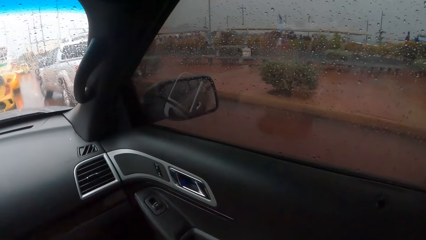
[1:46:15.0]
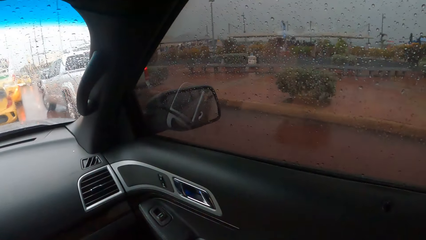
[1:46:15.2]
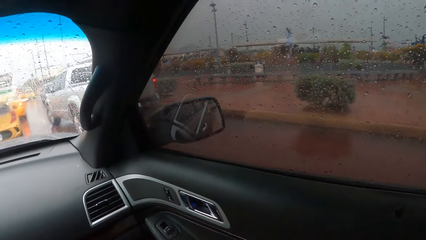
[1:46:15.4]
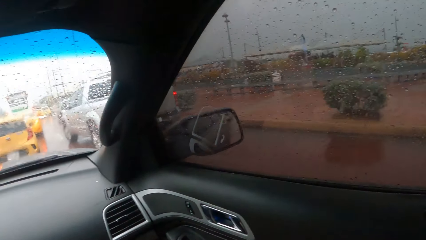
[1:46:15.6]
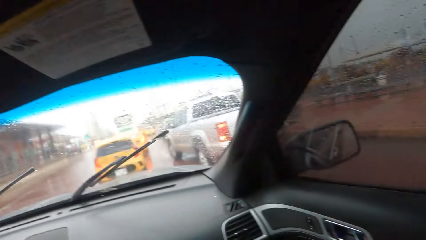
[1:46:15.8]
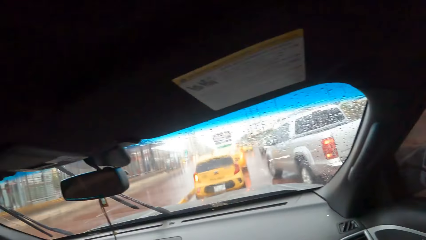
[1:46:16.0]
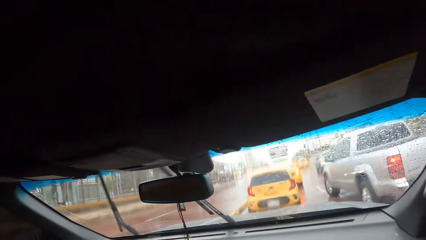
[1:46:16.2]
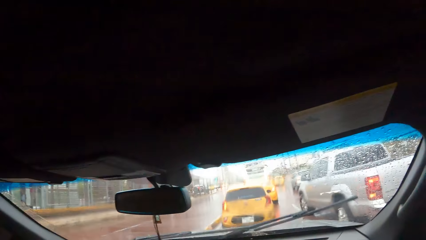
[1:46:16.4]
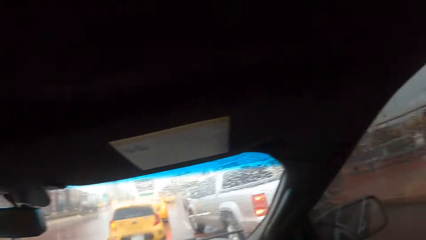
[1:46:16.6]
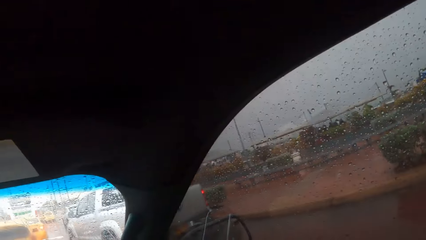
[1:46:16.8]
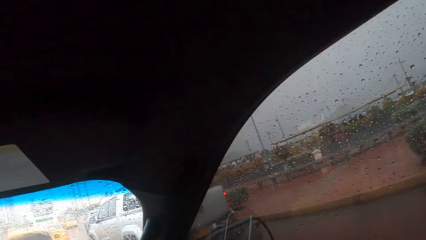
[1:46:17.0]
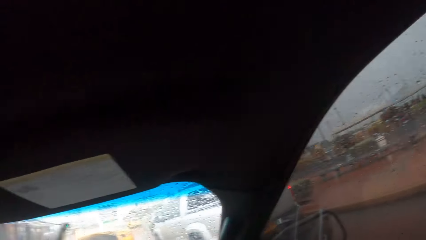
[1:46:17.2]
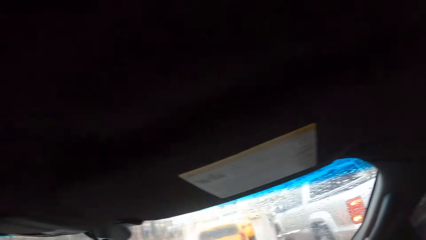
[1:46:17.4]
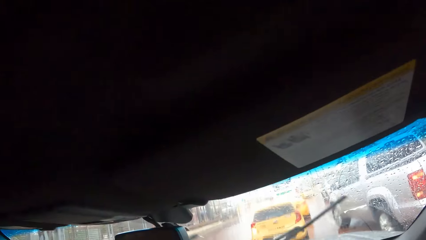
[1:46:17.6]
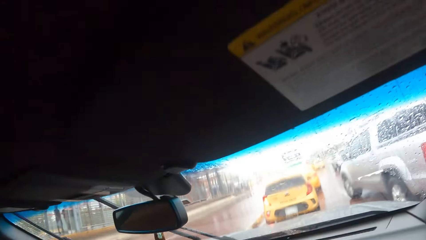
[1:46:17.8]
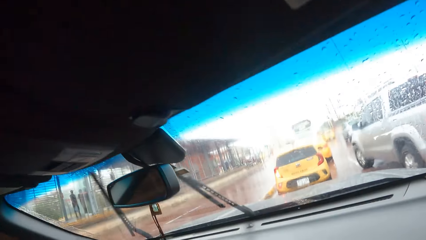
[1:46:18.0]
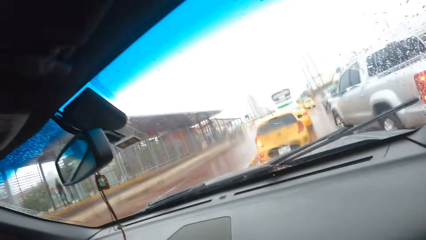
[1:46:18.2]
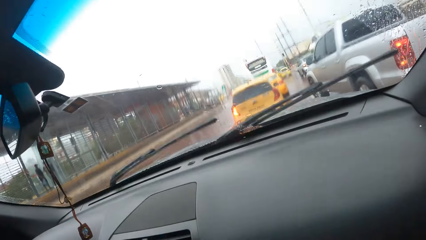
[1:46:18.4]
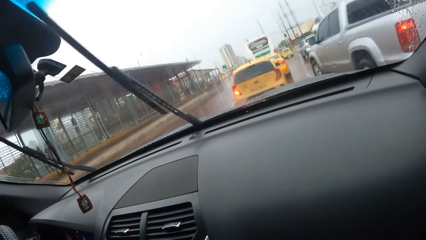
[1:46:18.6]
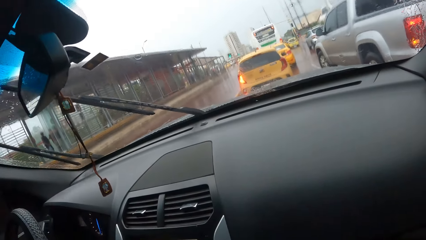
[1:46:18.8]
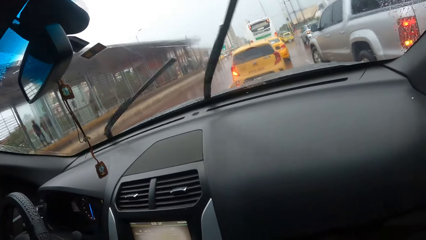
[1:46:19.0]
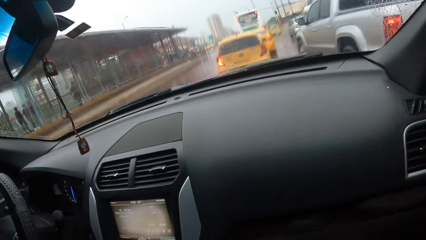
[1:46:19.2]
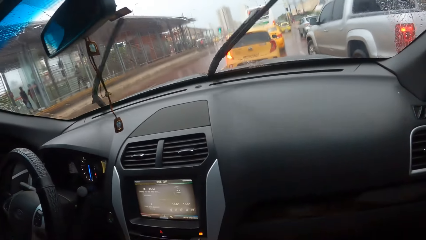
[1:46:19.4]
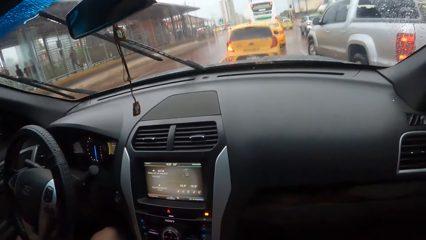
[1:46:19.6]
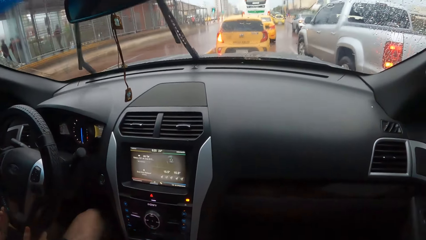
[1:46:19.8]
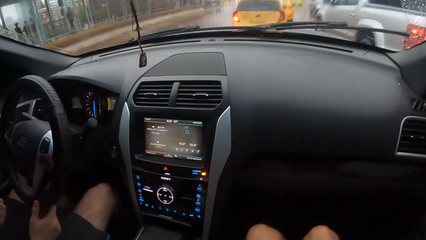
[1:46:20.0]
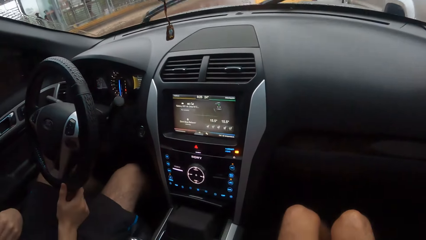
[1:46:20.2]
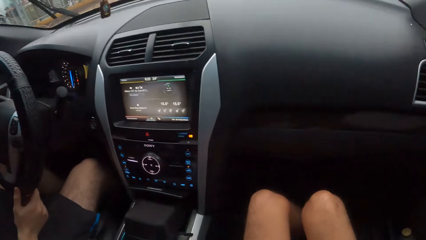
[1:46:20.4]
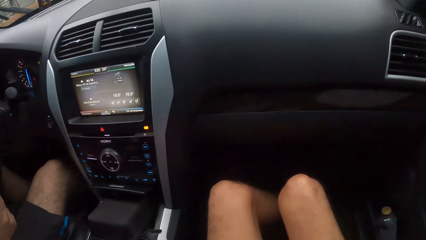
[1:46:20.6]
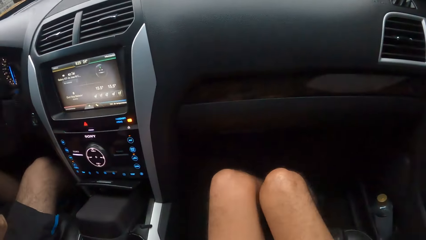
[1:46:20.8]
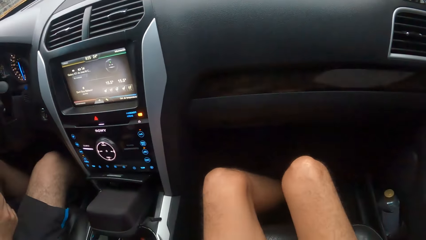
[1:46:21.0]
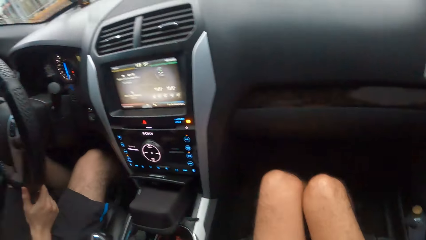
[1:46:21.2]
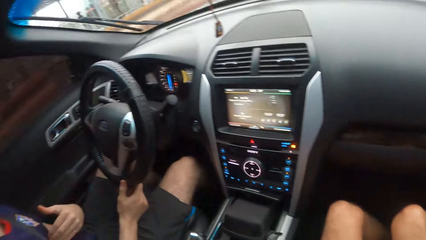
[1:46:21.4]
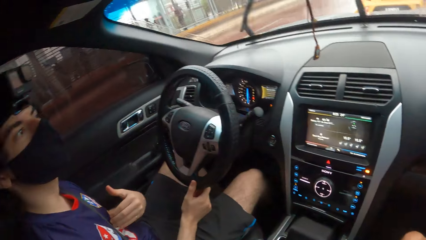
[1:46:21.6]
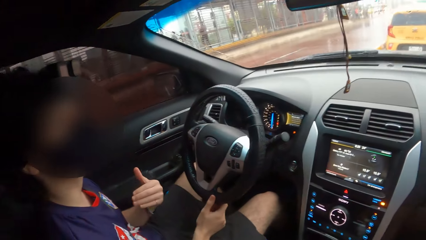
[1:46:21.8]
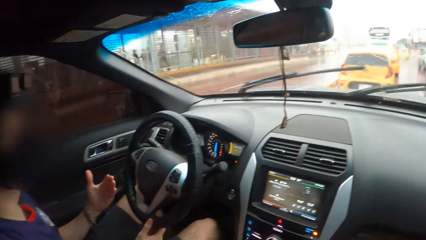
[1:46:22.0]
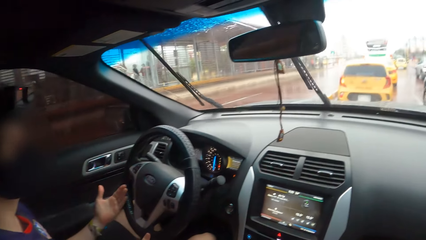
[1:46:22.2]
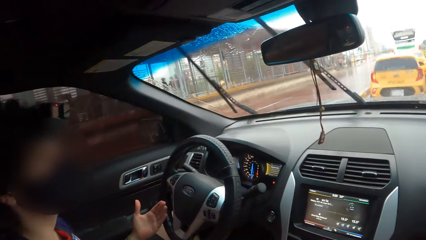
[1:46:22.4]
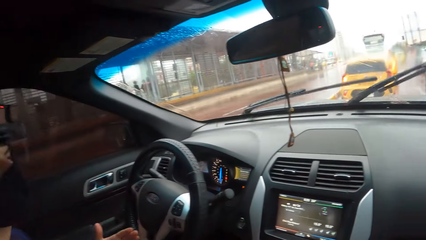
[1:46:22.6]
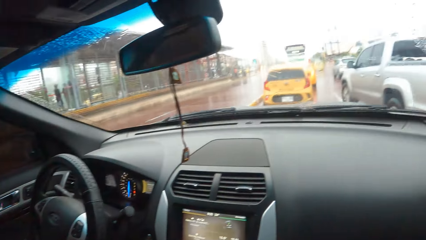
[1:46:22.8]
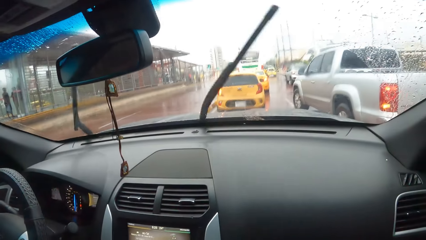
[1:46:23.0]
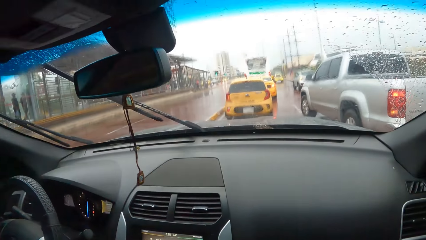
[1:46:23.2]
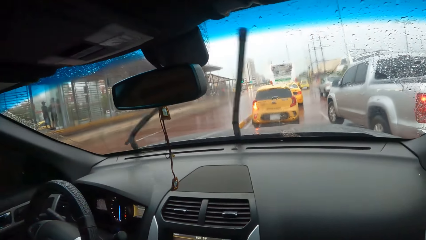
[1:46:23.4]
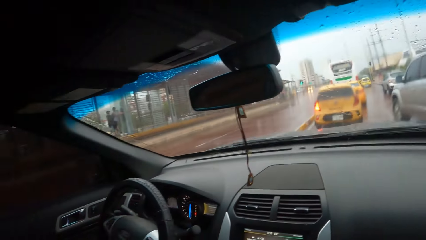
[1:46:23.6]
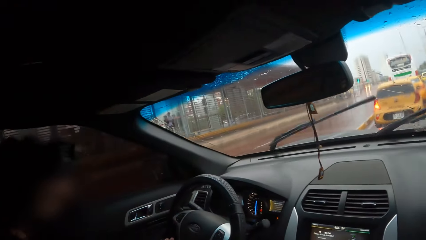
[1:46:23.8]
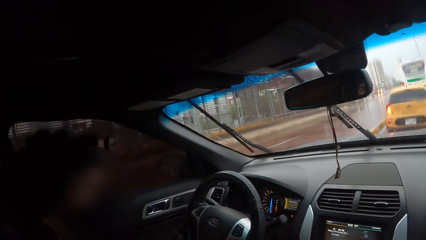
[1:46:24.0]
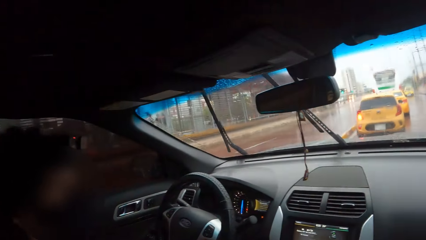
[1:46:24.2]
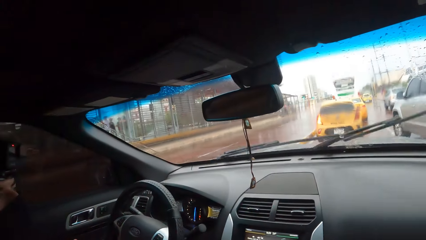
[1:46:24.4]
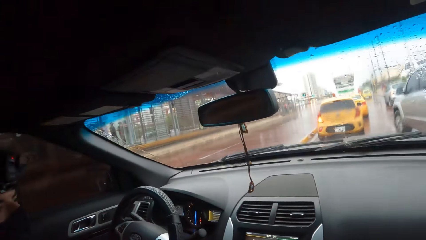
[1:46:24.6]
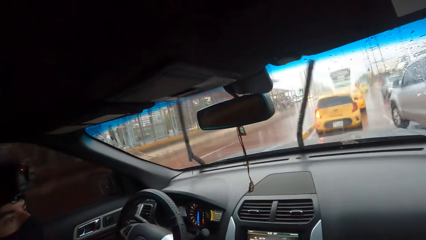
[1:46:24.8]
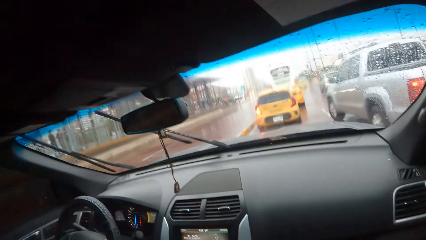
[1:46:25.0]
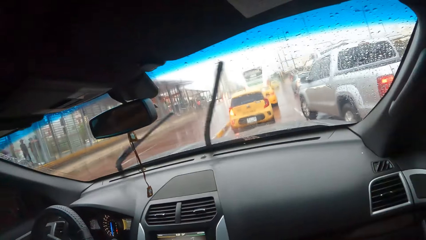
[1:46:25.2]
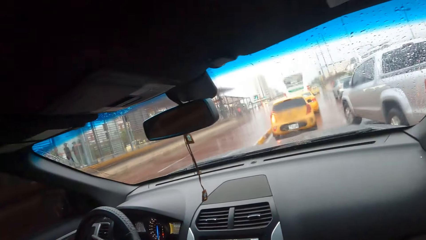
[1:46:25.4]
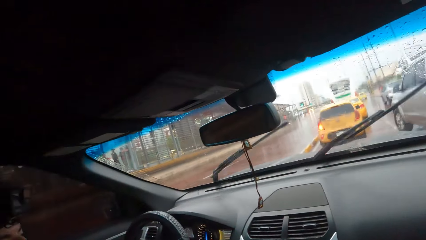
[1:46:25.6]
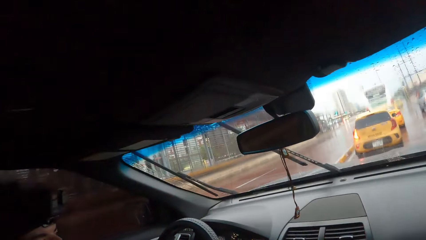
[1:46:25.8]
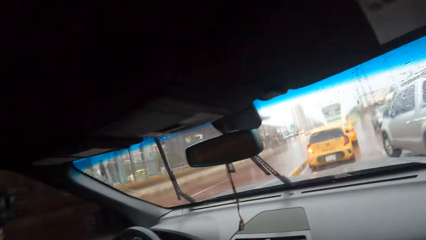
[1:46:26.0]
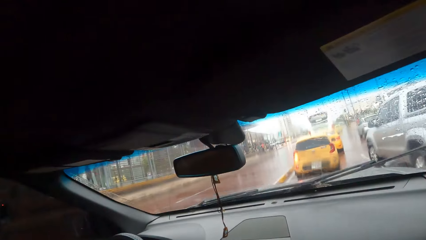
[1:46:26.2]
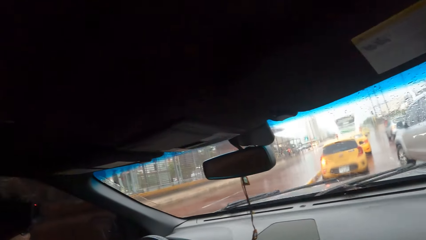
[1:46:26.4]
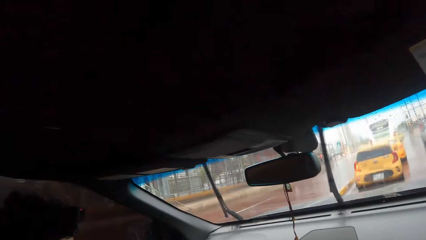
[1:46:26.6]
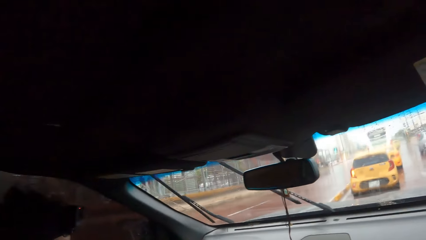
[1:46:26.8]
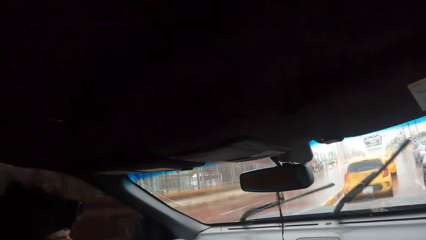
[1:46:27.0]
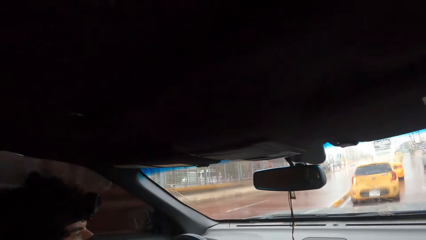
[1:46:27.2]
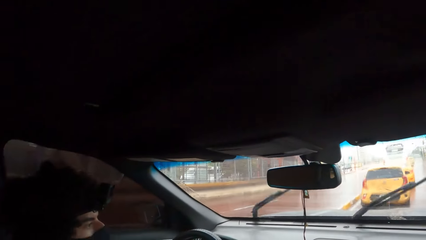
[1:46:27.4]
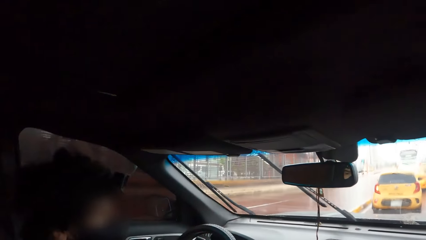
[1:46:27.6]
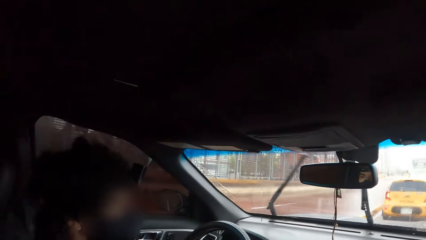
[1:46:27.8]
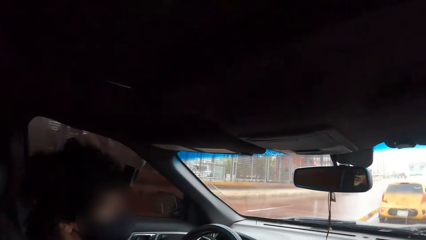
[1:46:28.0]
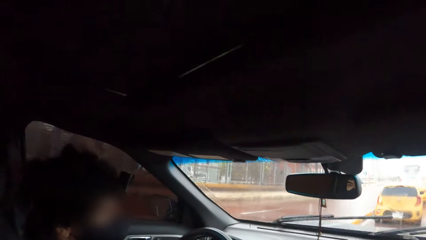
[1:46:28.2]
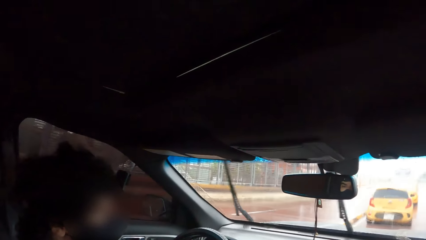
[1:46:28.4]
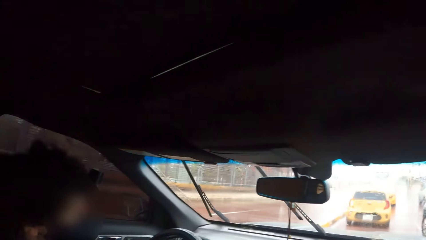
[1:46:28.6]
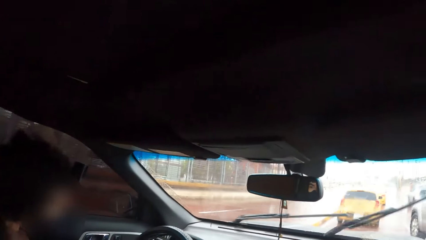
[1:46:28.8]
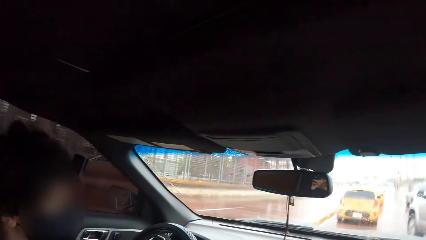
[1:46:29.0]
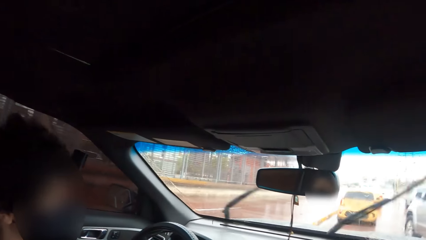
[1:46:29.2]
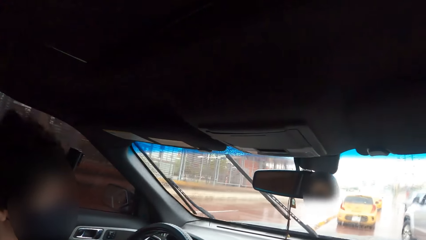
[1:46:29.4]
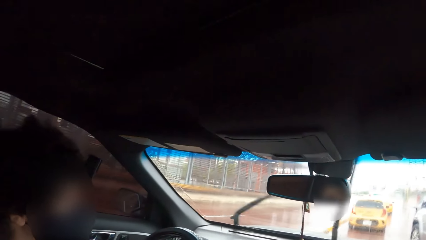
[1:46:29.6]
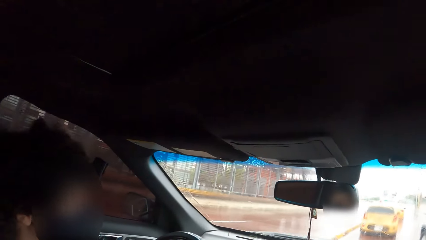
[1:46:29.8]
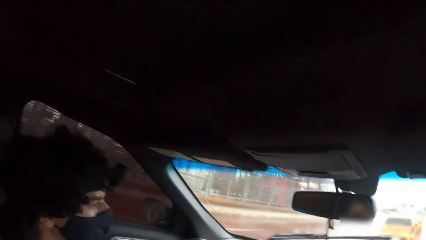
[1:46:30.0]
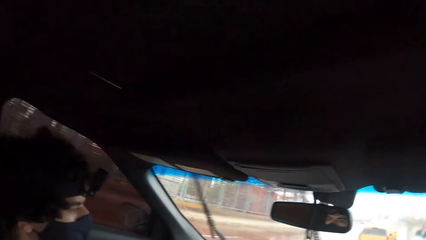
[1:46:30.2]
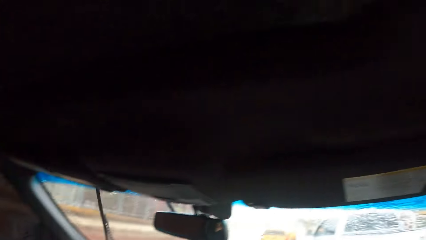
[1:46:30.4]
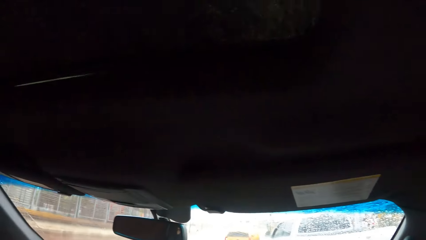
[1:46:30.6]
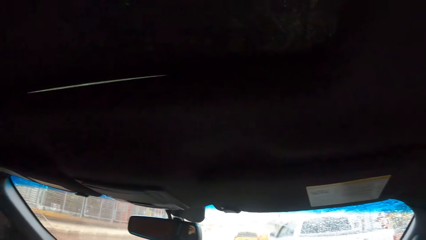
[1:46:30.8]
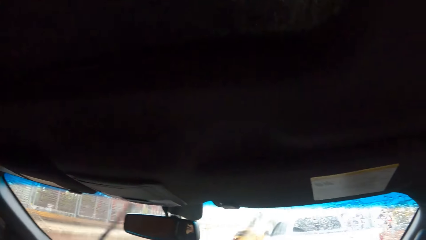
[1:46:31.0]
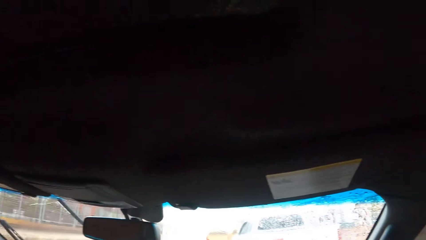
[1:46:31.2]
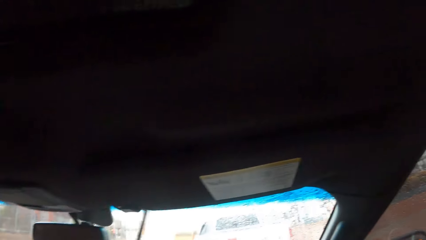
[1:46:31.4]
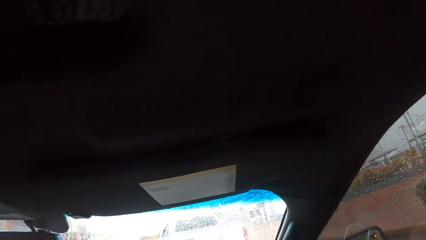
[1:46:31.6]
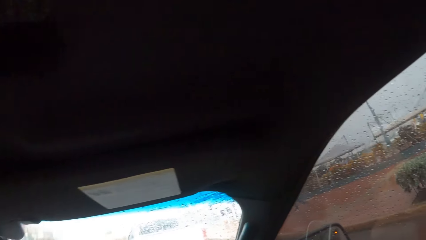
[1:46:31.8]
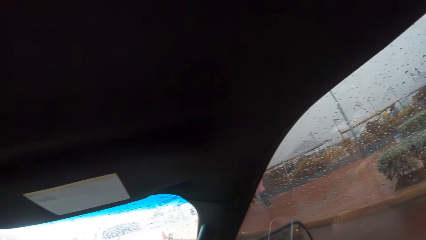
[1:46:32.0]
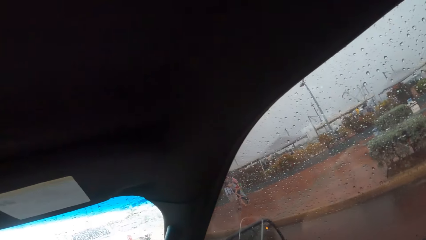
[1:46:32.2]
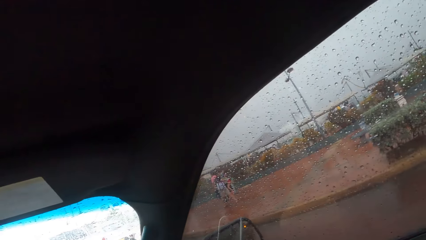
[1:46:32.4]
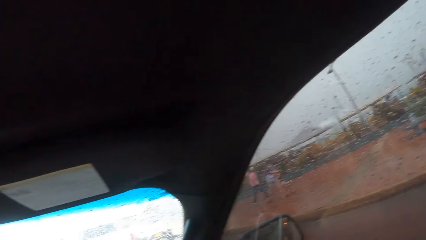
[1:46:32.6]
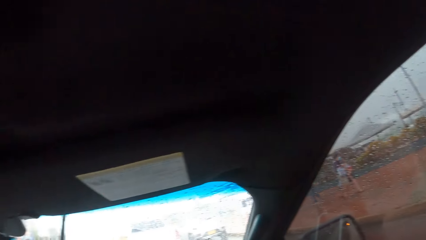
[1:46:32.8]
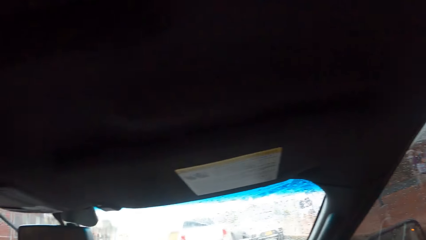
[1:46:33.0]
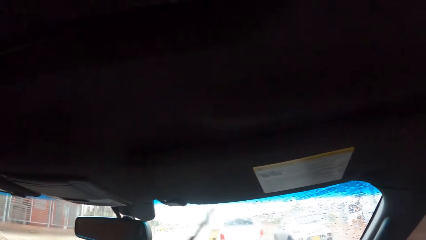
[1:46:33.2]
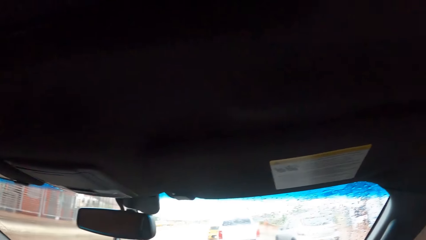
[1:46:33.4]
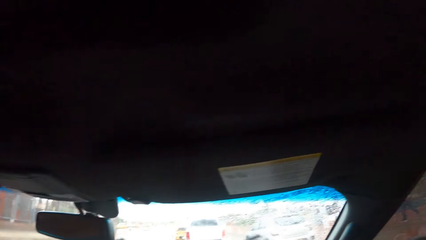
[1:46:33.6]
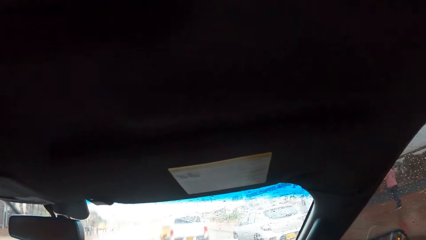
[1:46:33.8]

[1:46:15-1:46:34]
The camera wearer shakes his legs. A man converses with the camera wearer. The camera wearer looks through the window. The man drives the car. The camera wearer looks through the window.
